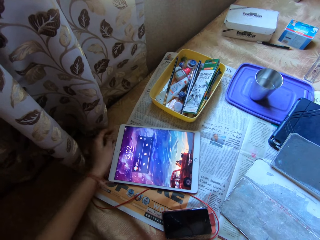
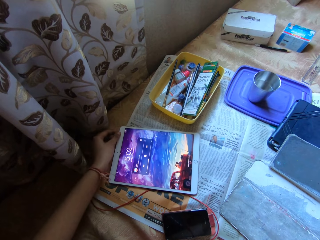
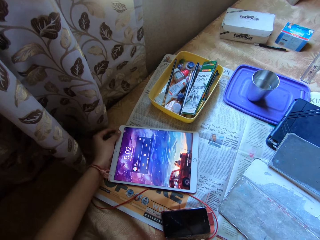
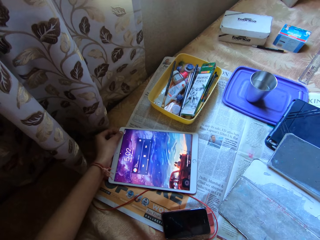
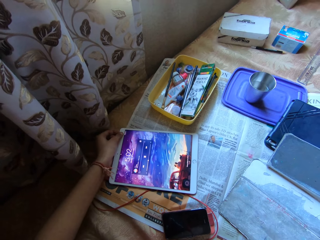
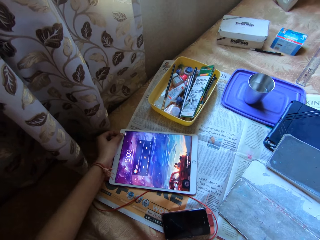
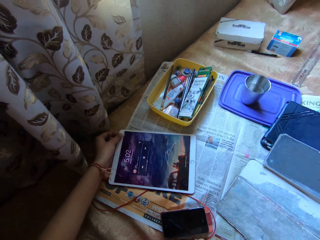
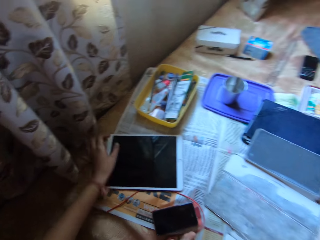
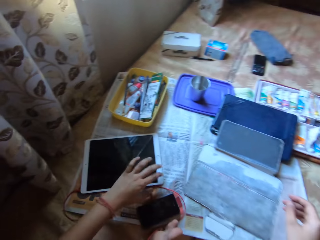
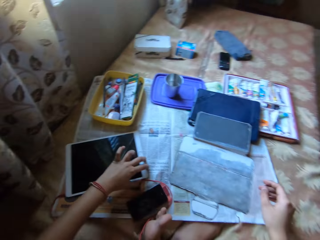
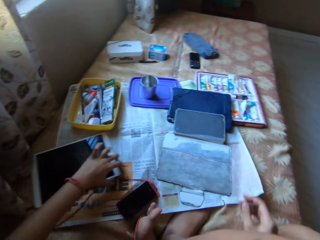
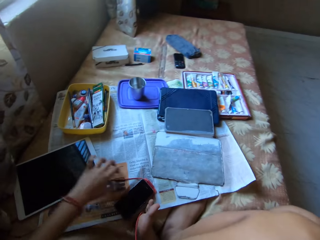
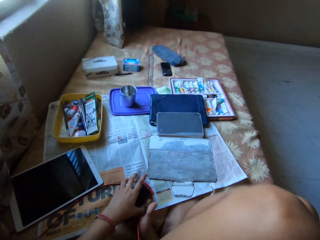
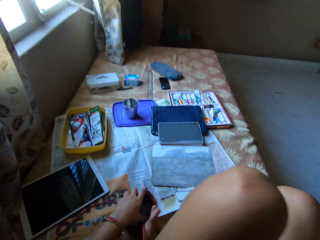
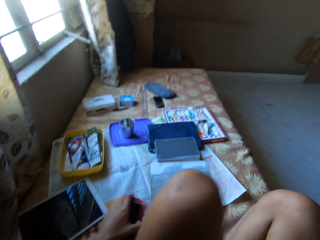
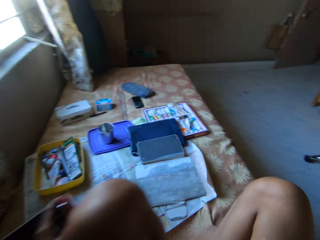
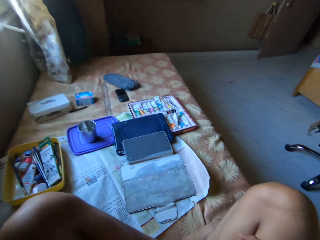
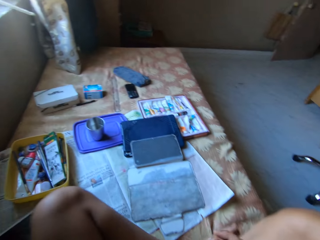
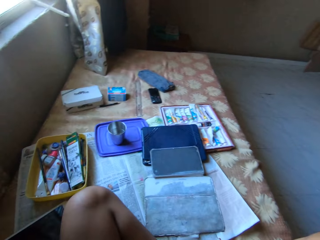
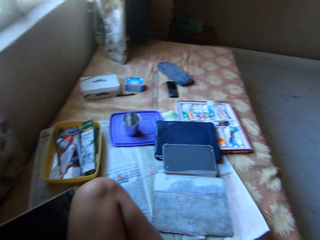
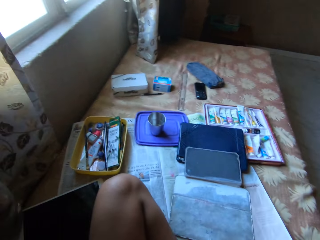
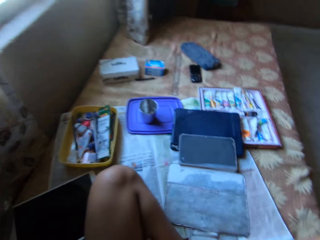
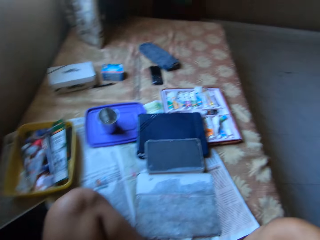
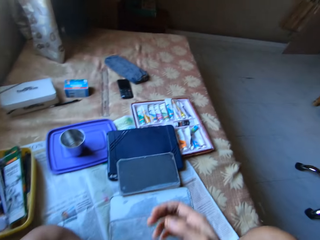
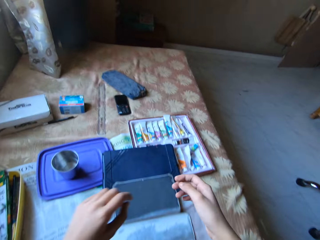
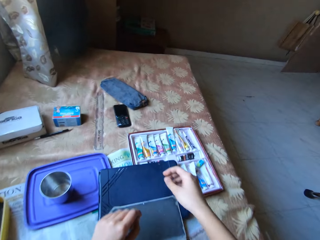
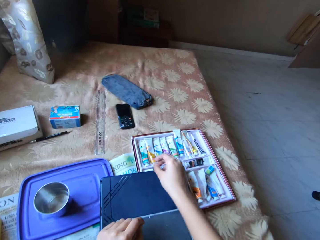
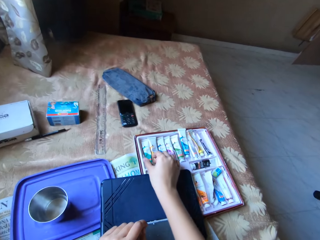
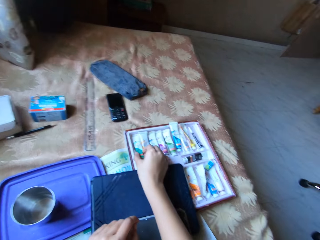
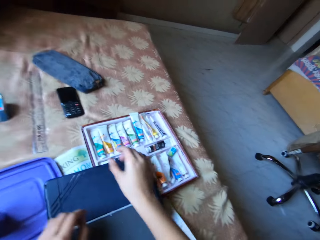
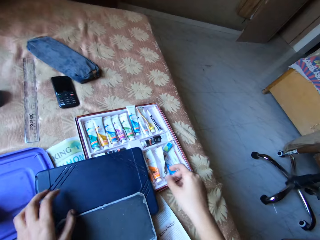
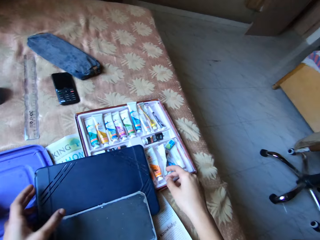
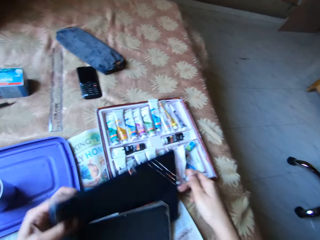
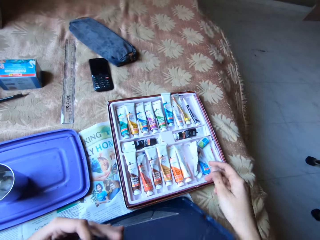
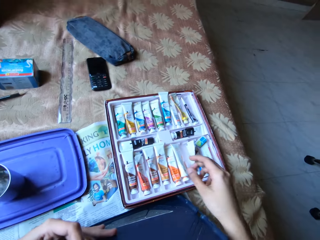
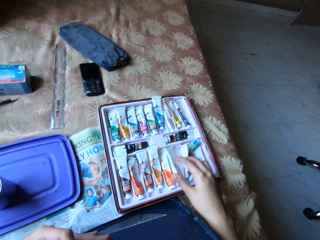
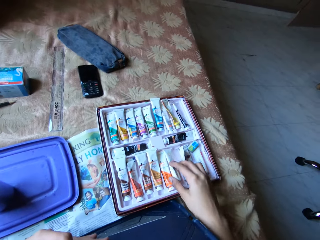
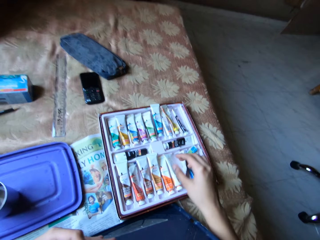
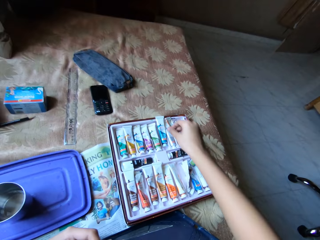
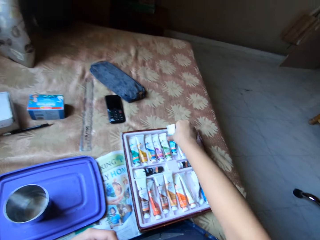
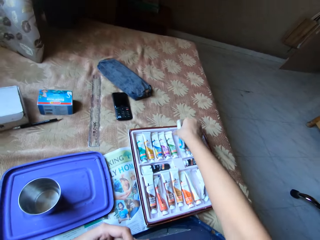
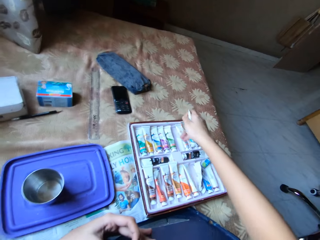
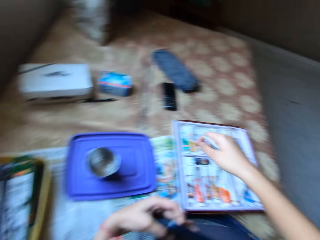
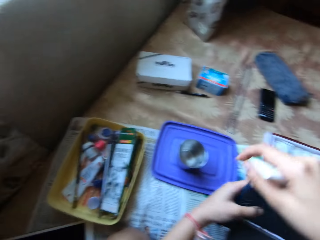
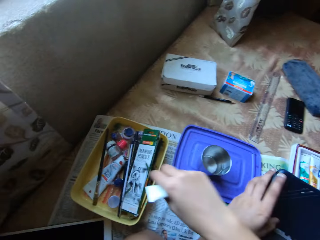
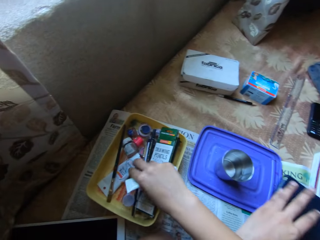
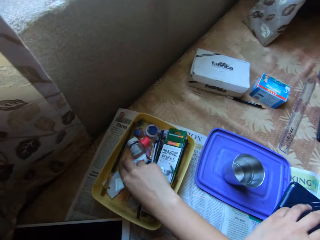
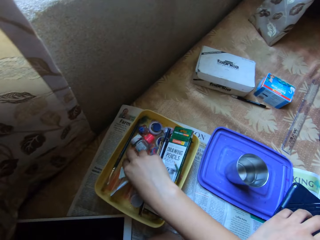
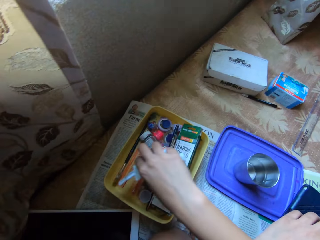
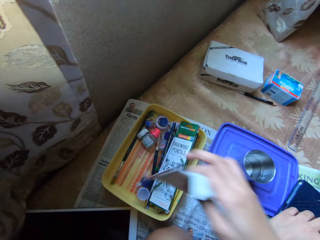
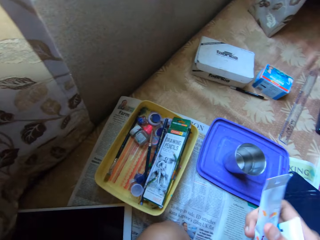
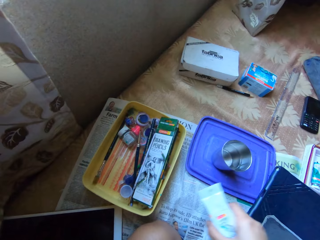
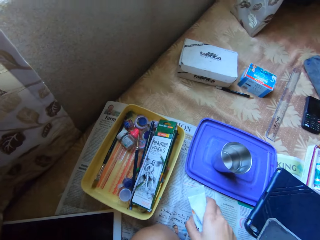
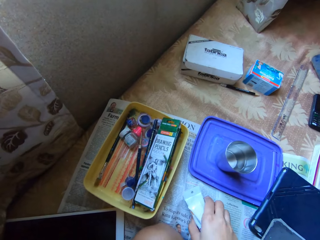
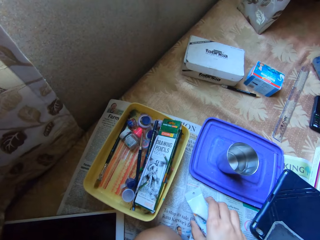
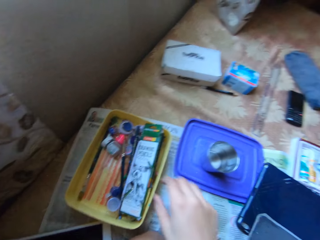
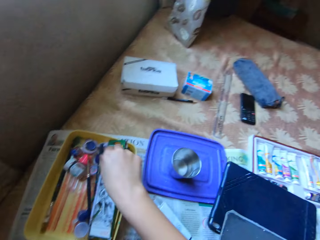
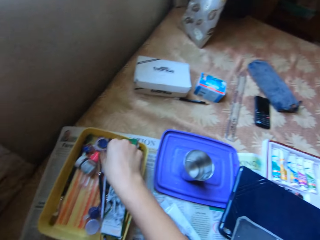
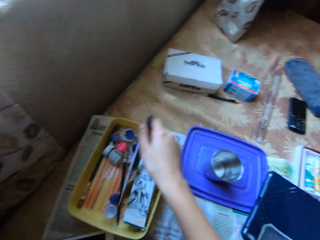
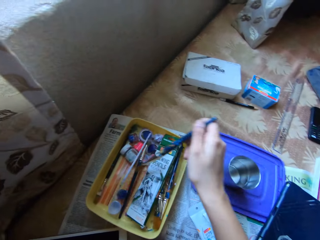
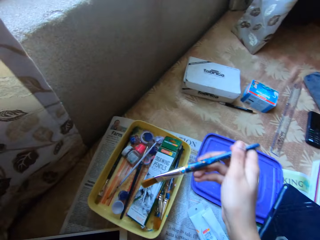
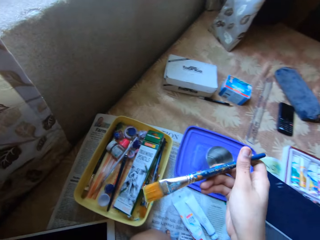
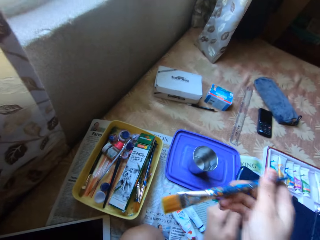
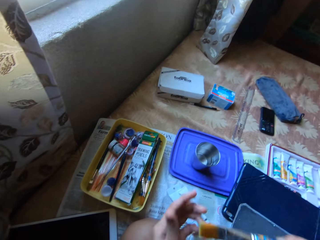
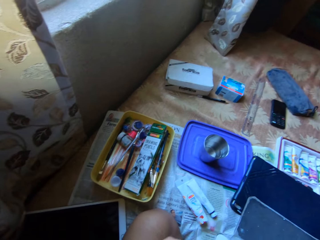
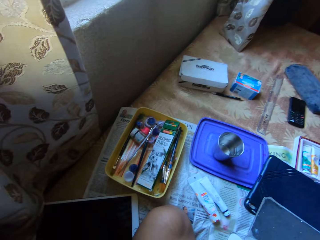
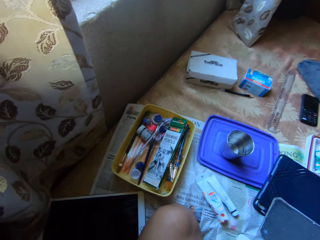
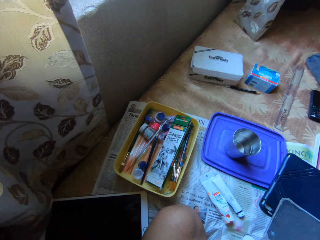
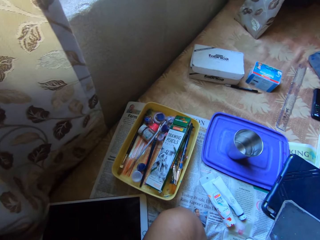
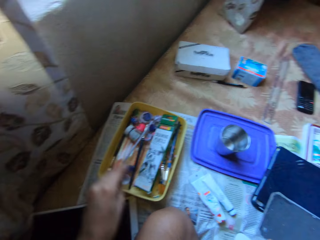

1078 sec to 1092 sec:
The camera wearer turns the tablet off. He moves the tab on the bed with his left hand. He picks up the phone. He moves the phone from the bed with his left hand. He touches a paint tube in a set of paint tubes on the bed with his right hand. He flips a tab case on the bed with his left hand. He picks up a paint tube from the set of paint tubes on the bed with his right hand. He picks up the tablet. He picks up a paint tube from a container on the bed with his right hand. He places the paint tubes in his right hand on the bed. He picks up a paint brush from the container on the bed with his right hand.

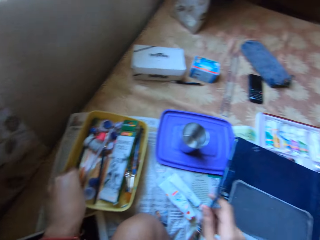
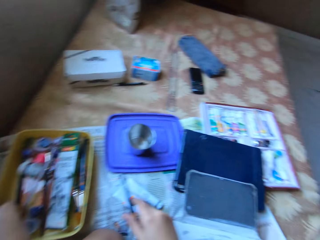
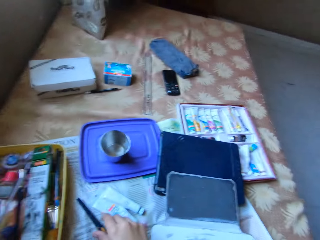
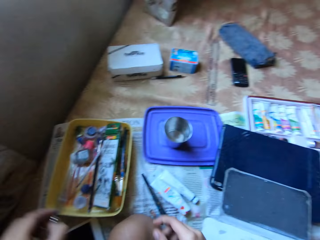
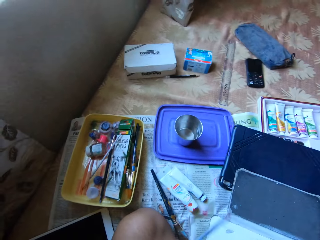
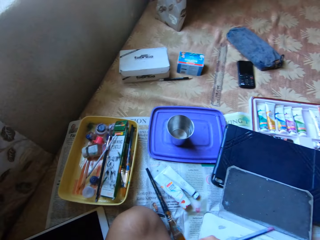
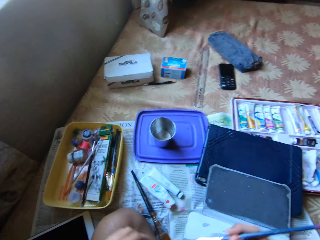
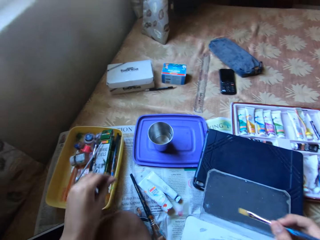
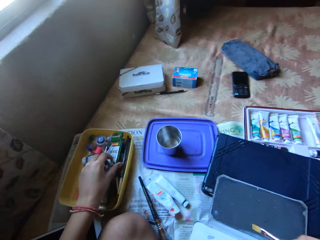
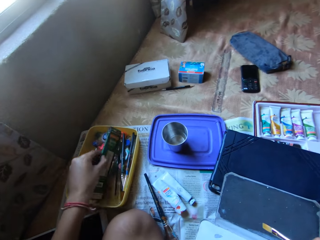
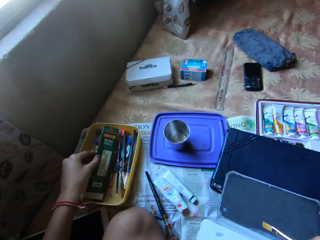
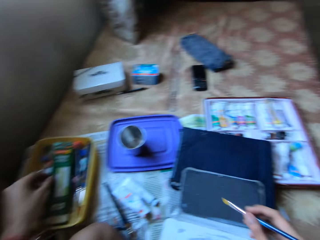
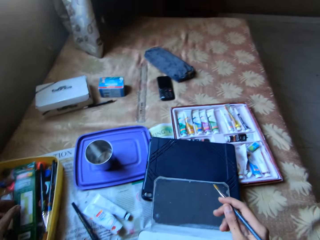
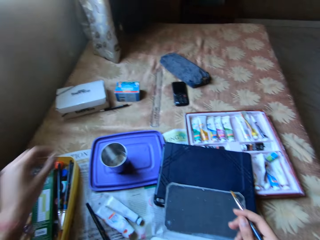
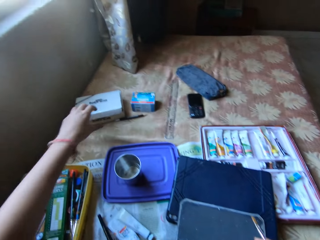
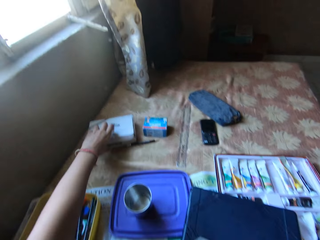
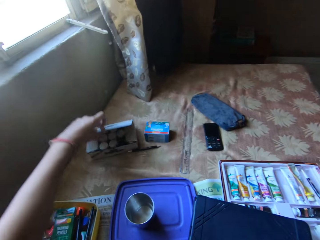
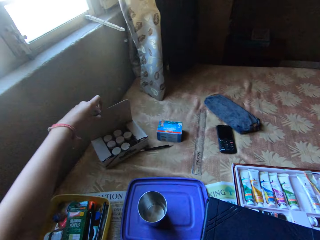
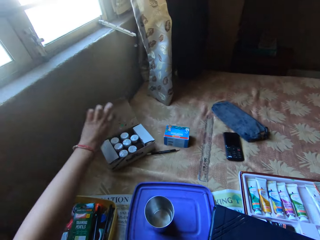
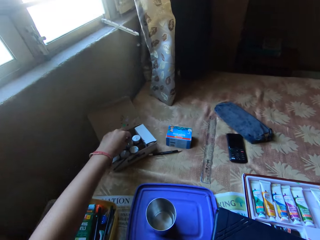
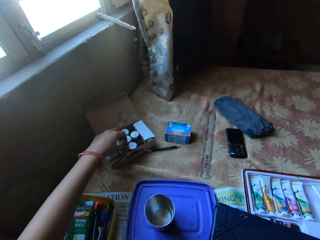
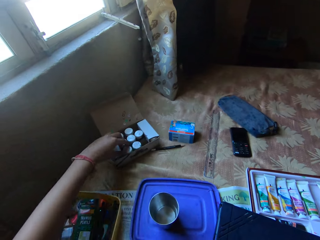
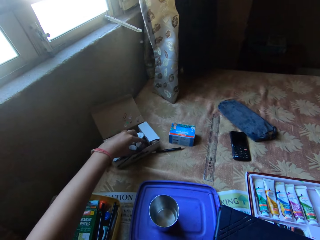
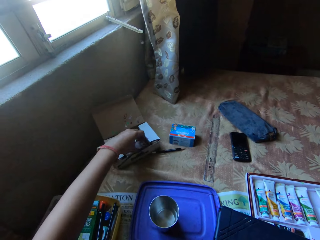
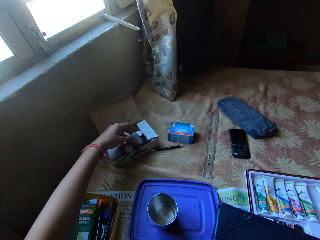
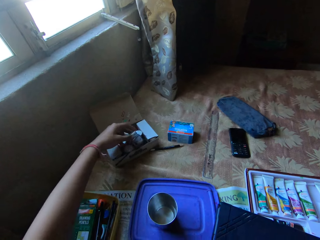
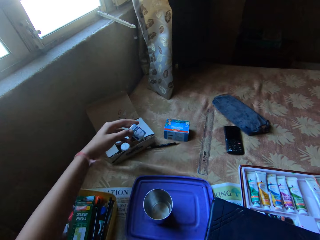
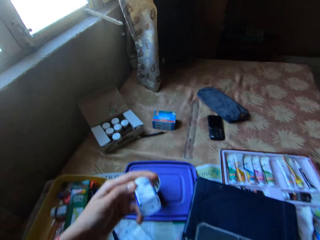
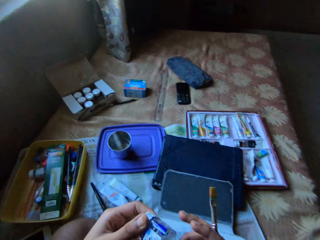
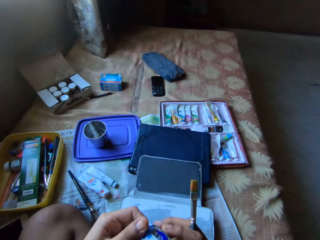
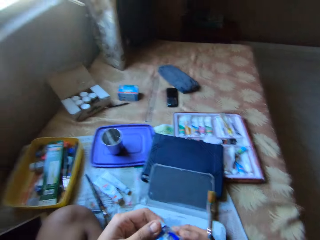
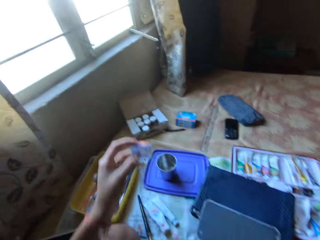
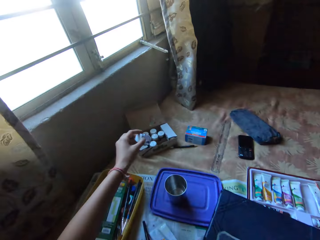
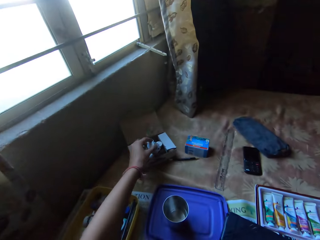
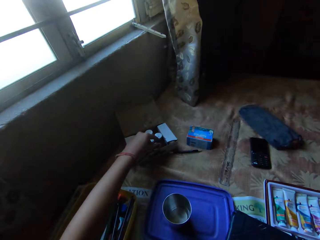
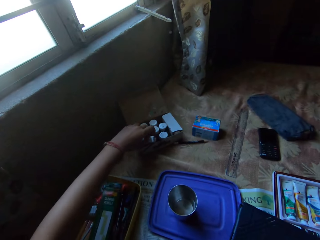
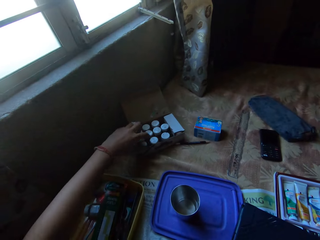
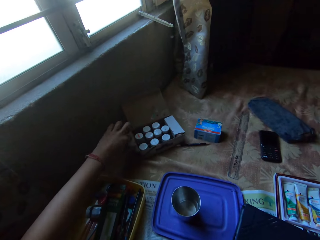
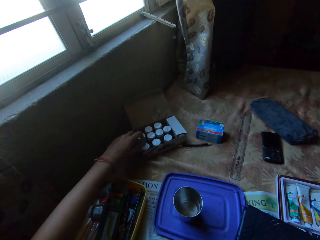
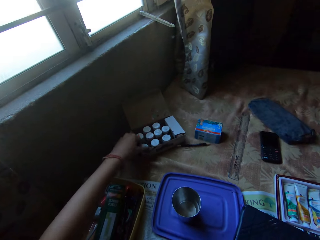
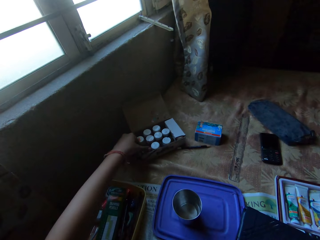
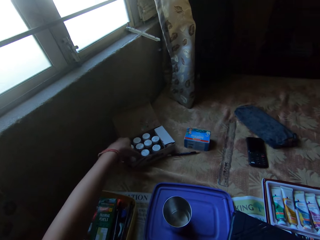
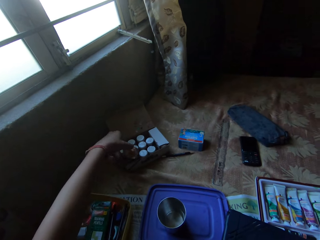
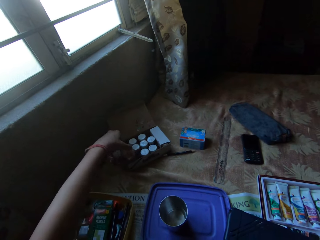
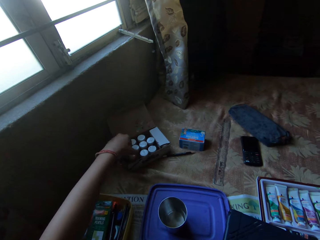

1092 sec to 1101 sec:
The camera wearer picks up a paint brush from the container on the bed with their left hand. They place the paint brush in their right hand on the bed. They pass the paint brush from their left hand to their right hand. They flip a box in the container on the bed with their left hand. They open a box with their left hand. They take a can of watercolour from the white box with their left hand. They drop the can of watercolour in the white box on the bed with their left hand. They open the white box on the bed with their left hand. They take a can of watercolour from the white box with their left hand.
